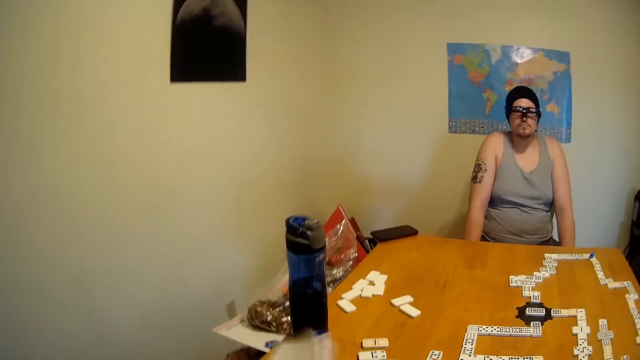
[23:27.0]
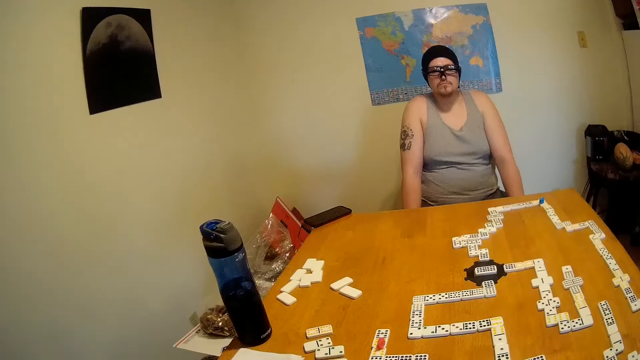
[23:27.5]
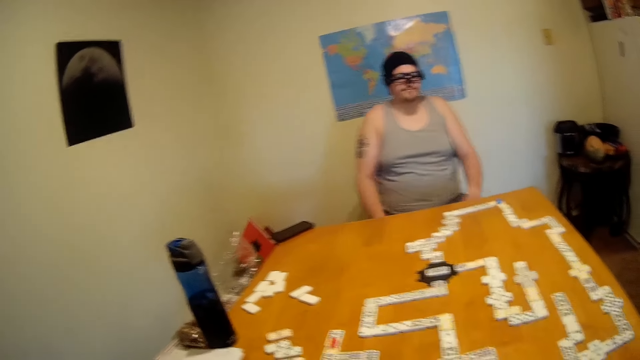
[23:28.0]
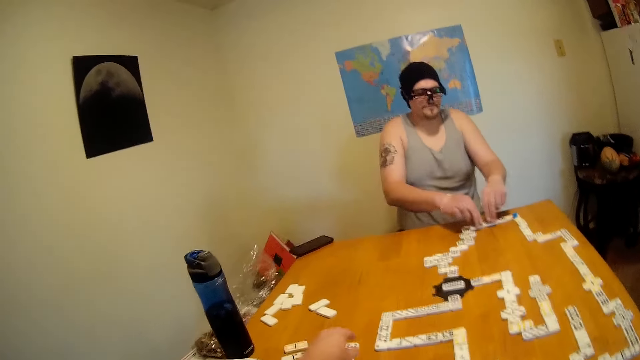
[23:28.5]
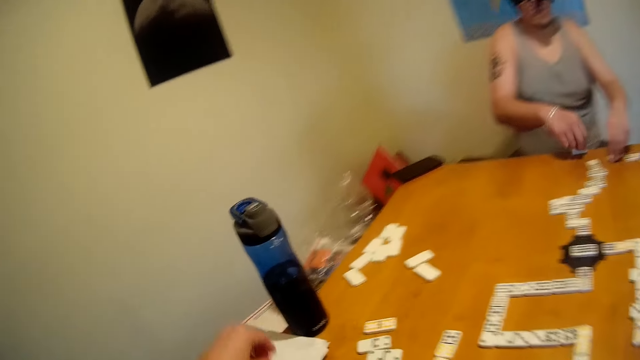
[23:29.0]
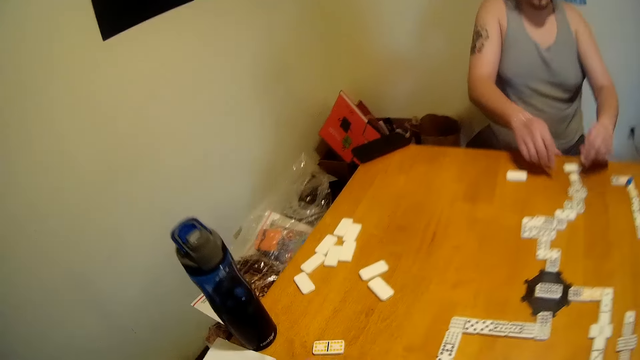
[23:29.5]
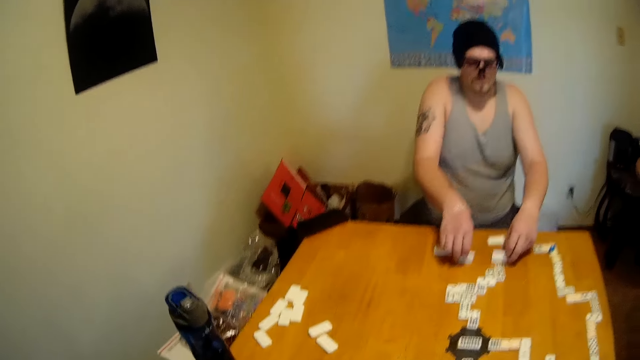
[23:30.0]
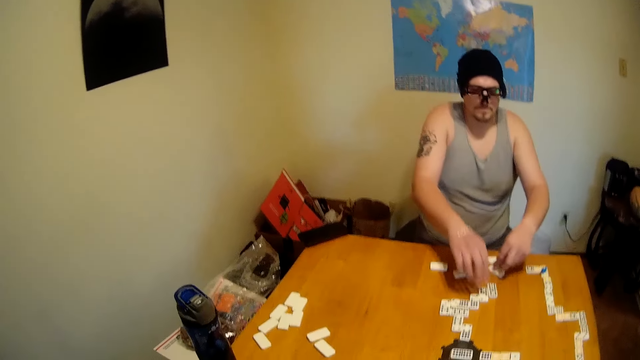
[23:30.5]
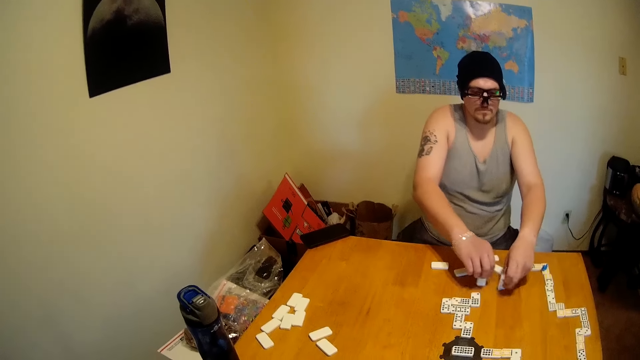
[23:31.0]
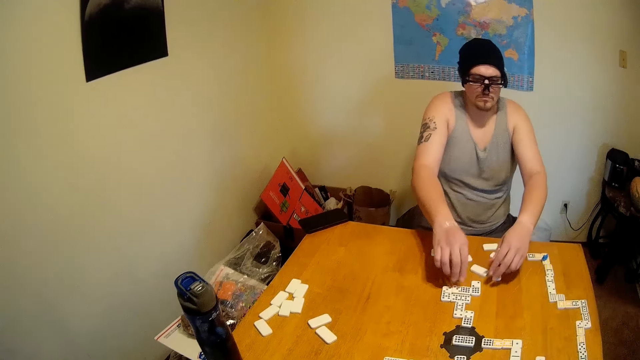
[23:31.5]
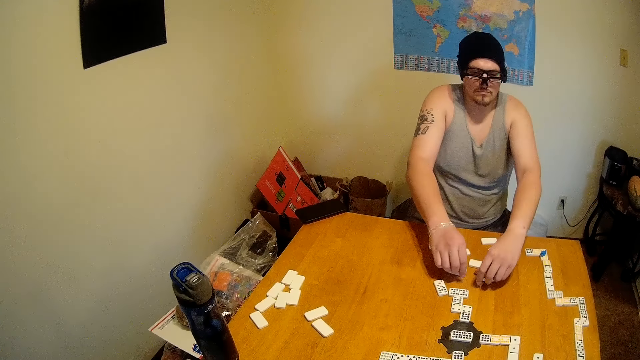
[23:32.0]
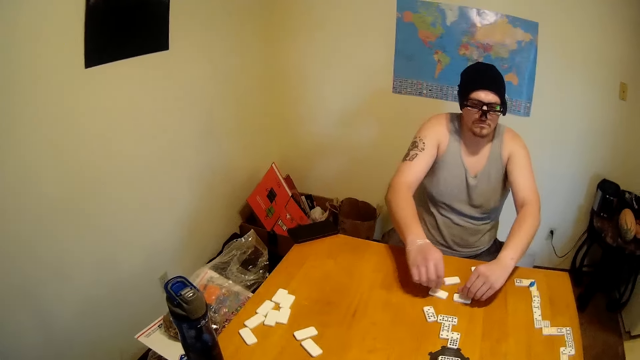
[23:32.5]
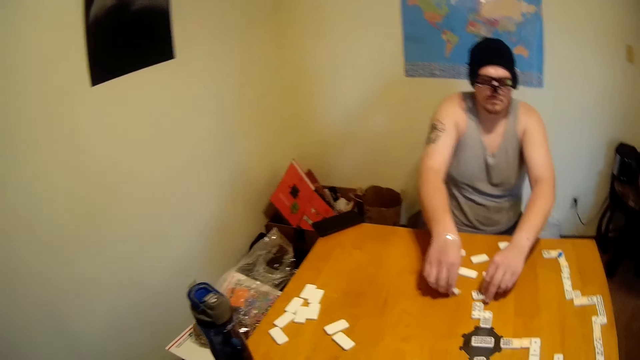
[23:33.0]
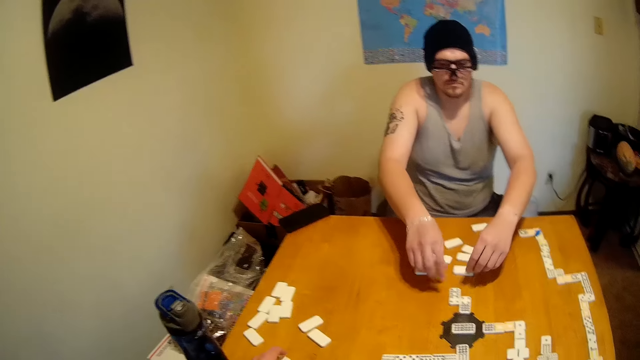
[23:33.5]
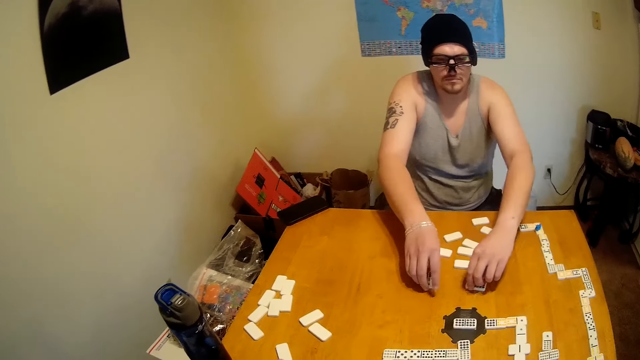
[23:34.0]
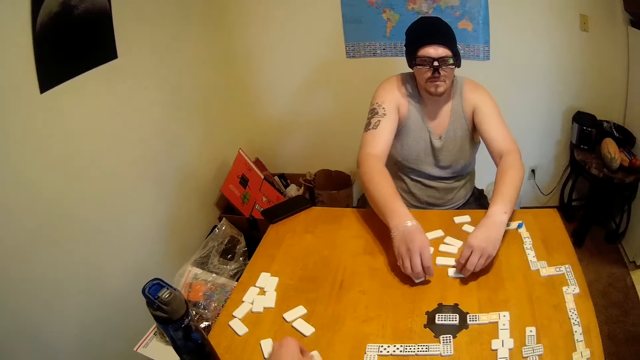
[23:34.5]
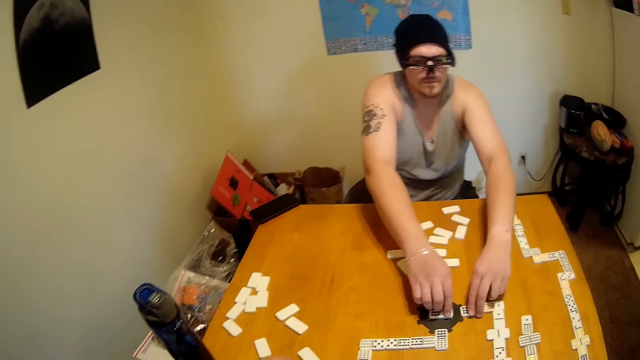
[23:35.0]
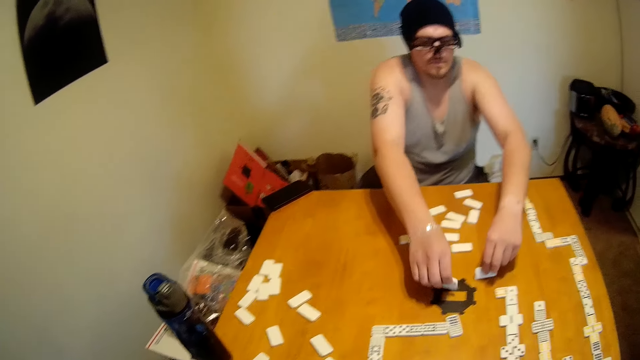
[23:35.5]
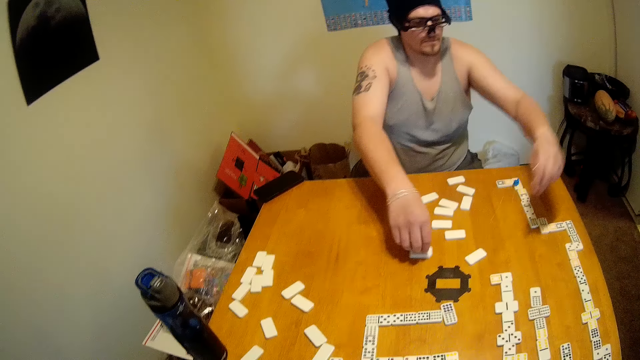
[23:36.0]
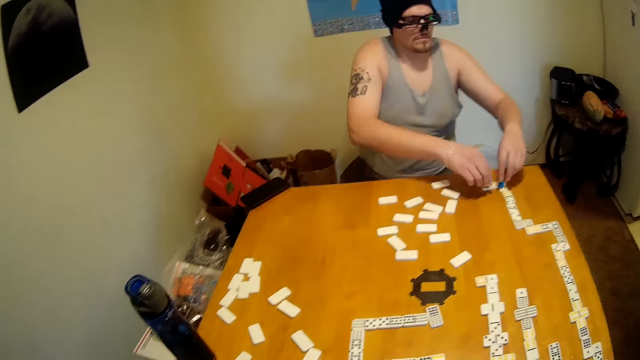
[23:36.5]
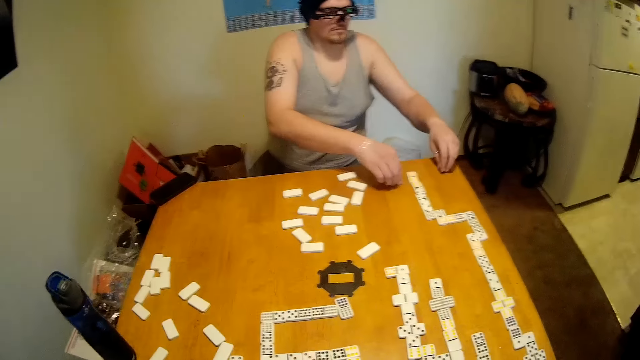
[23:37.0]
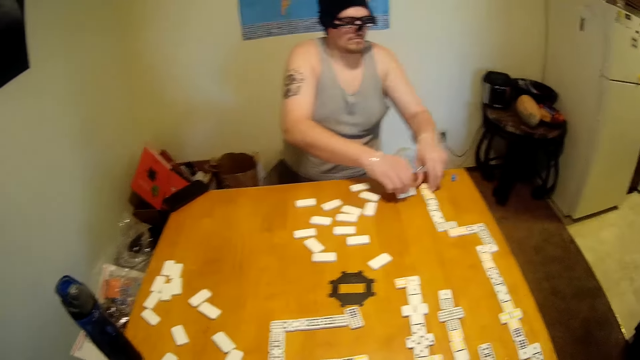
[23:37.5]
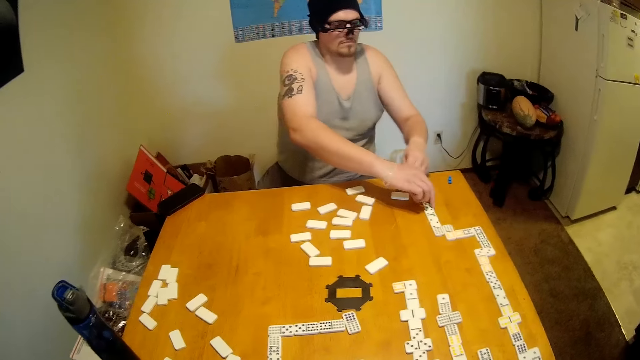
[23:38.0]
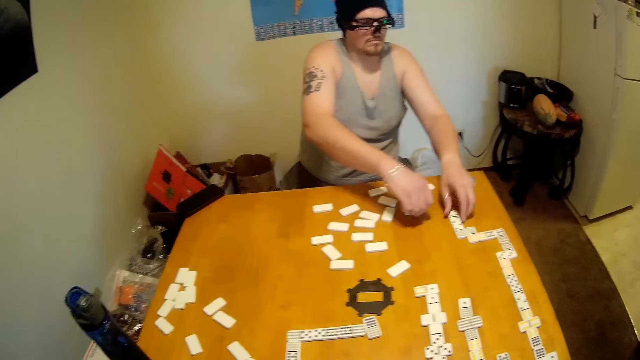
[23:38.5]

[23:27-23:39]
The camera wearer throws the book away. They place the paper on a table. A man removes the dominoes. The man arranges the tiles on the table.

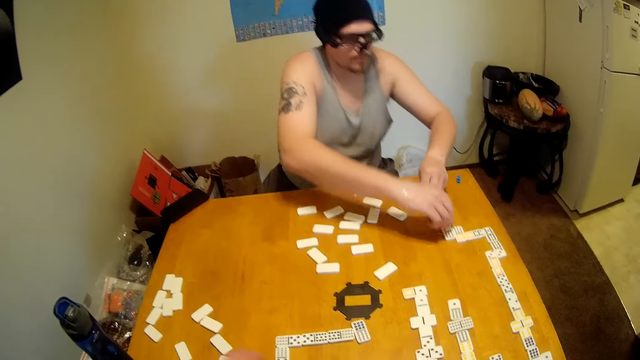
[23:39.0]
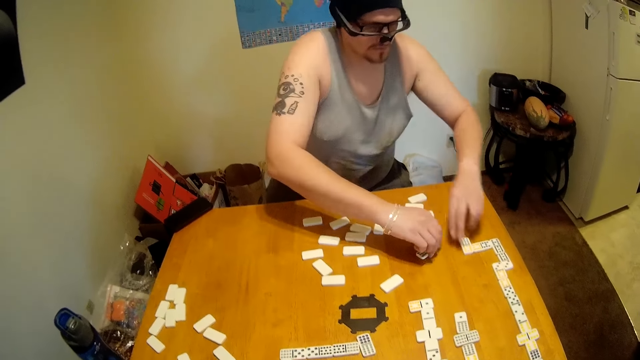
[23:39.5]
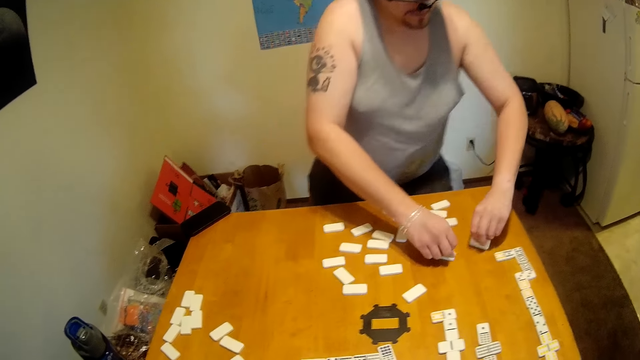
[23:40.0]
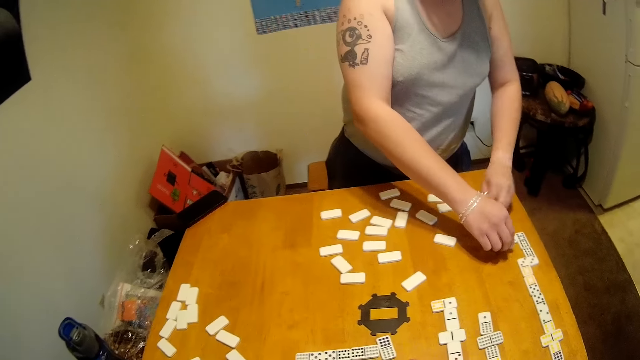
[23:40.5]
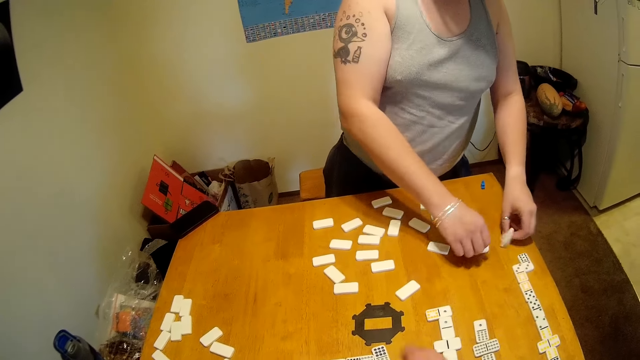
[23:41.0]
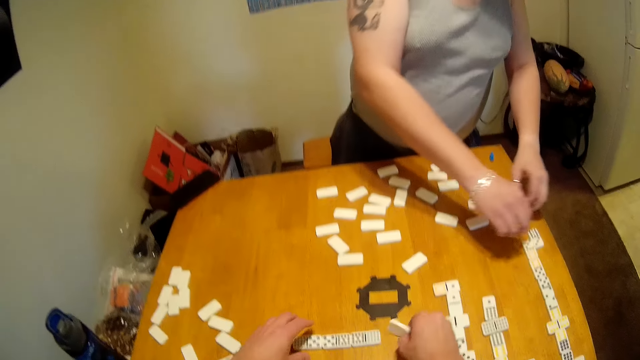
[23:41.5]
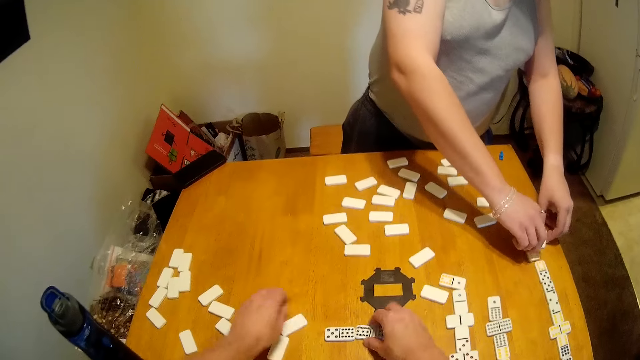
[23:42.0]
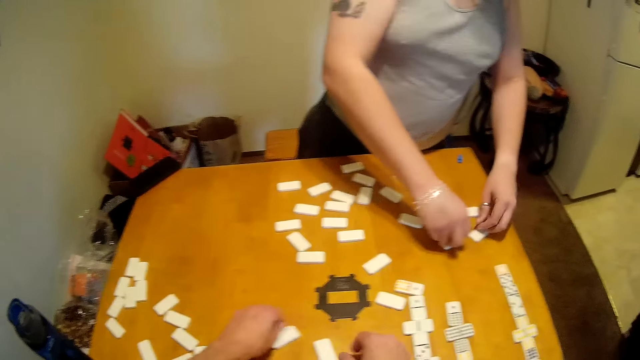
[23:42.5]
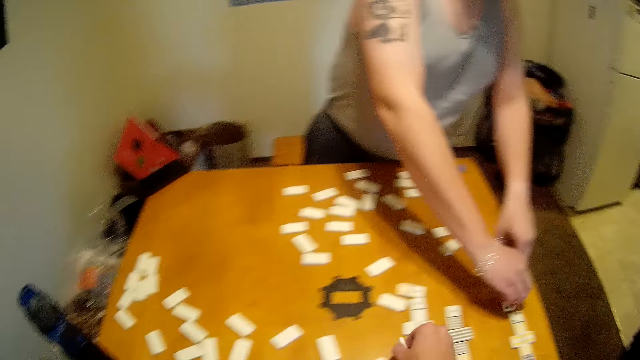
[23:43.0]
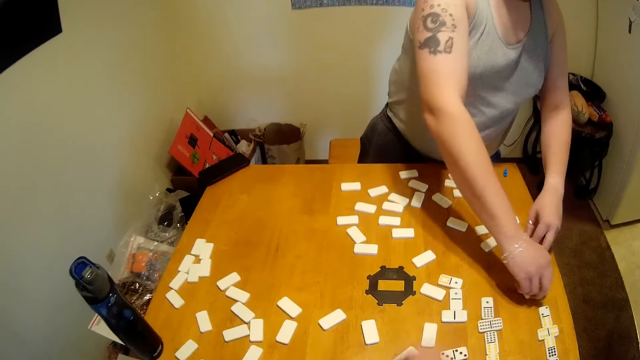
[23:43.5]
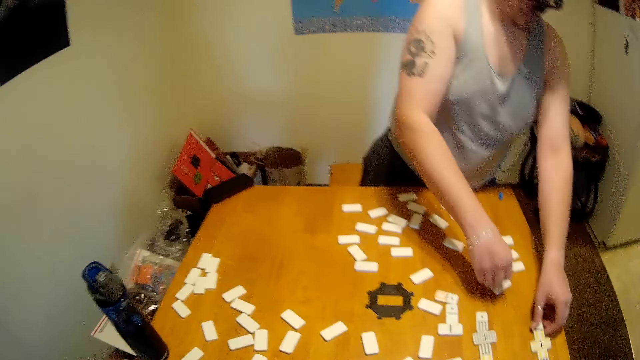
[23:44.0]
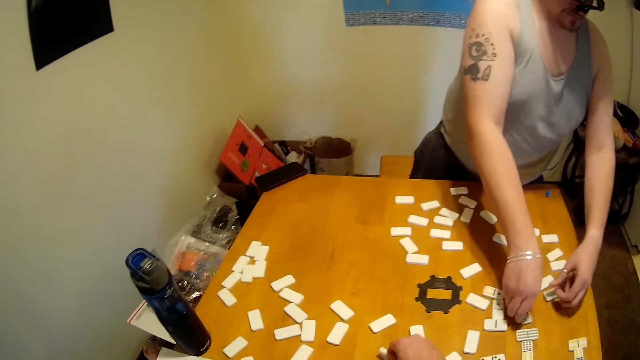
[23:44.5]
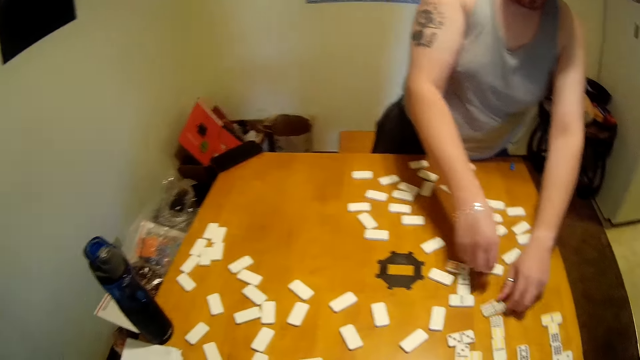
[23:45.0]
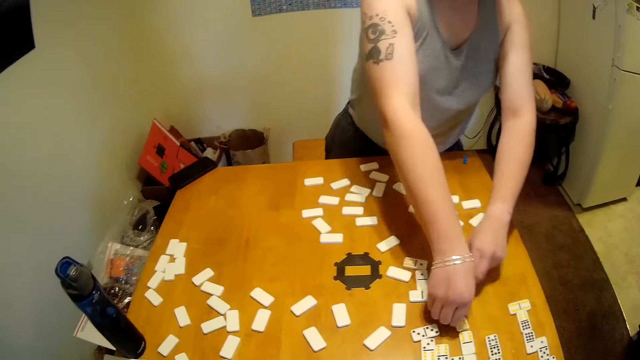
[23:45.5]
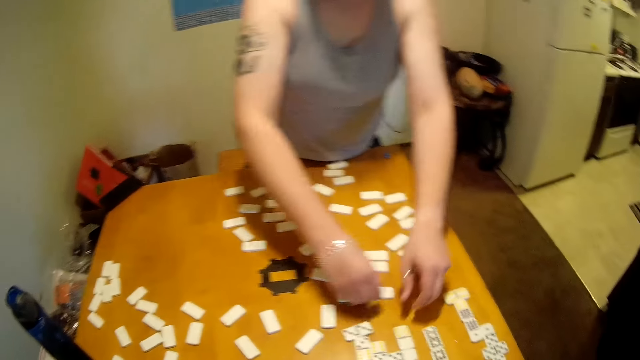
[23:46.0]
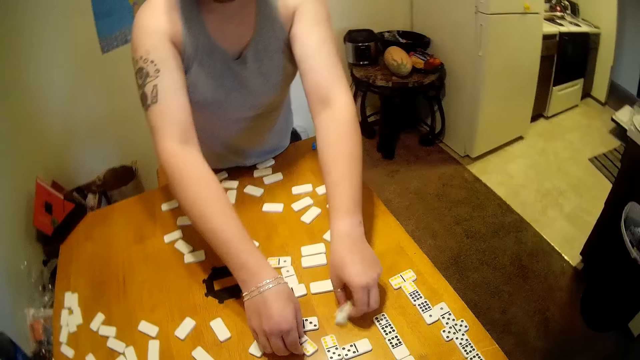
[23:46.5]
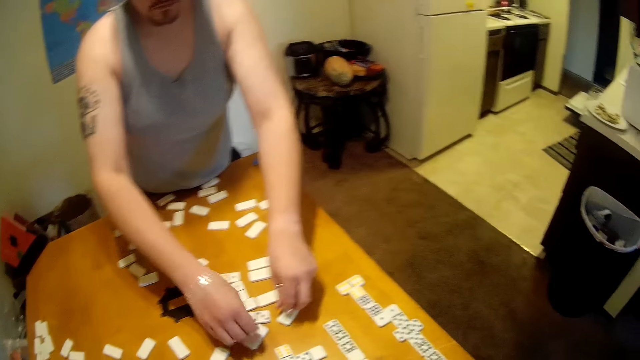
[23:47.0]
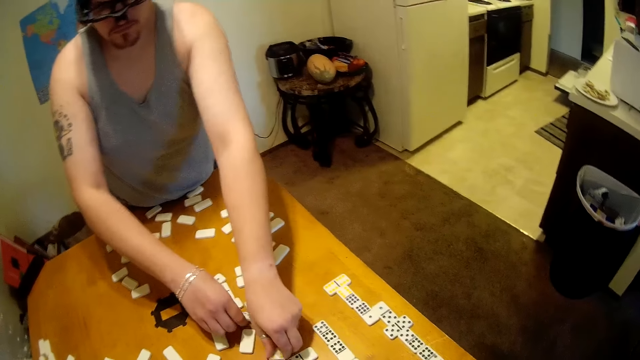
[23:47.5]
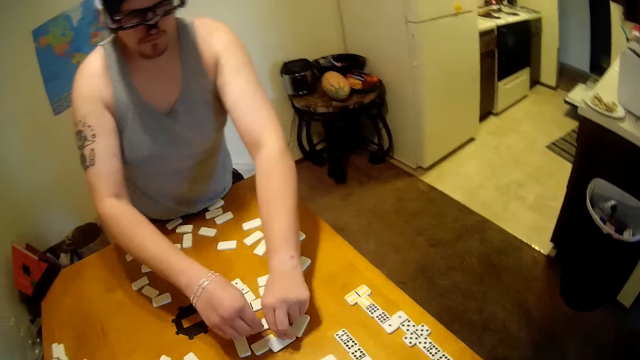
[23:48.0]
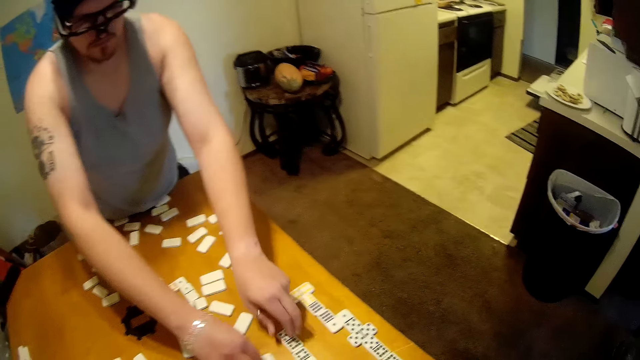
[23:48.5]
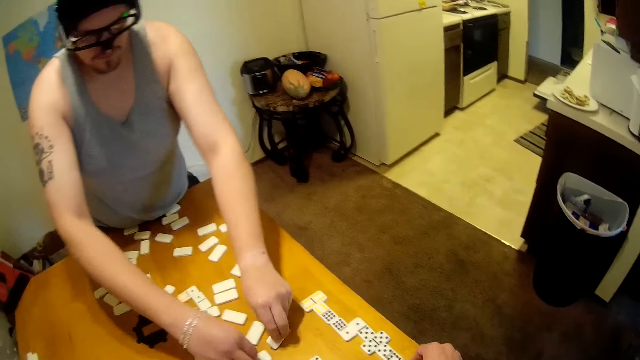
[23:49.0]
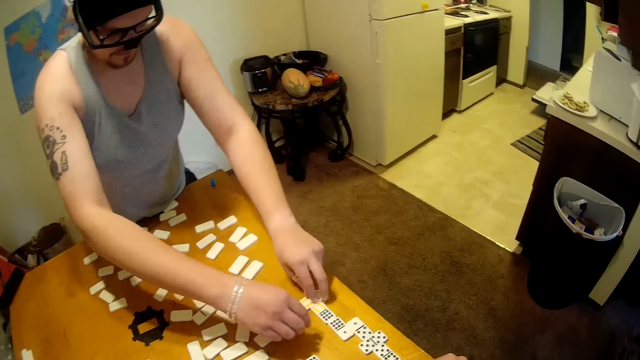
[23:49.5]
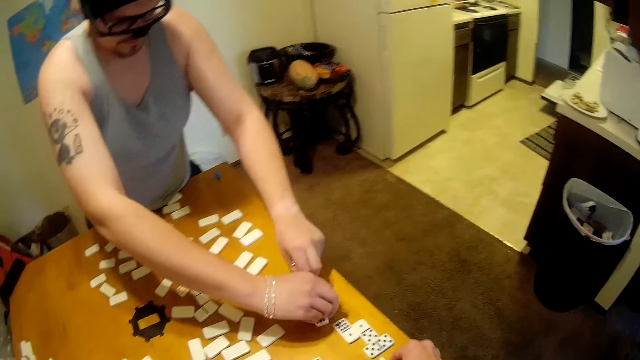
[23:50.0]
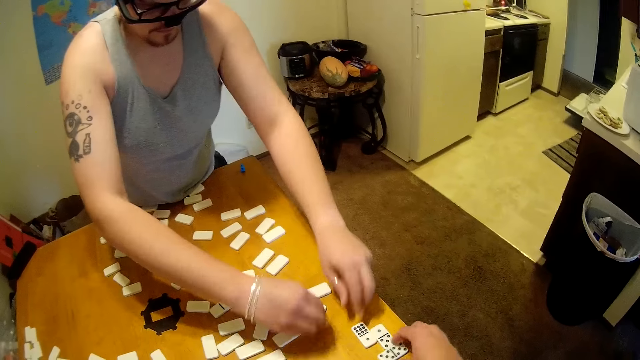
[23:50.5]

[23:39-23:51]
The camera wearer arranges the tiles on a table. They help turning the dominoes. A man arranges the tiles on the table.
